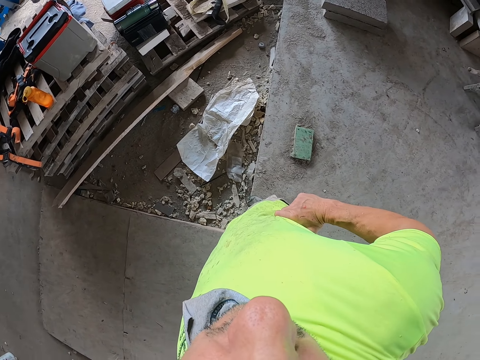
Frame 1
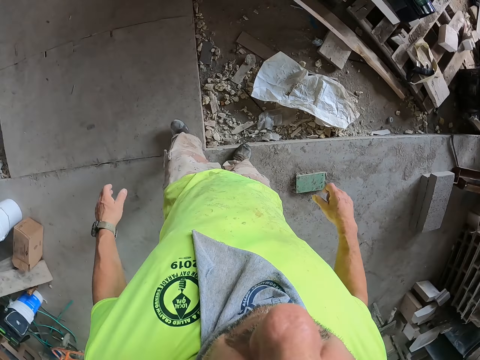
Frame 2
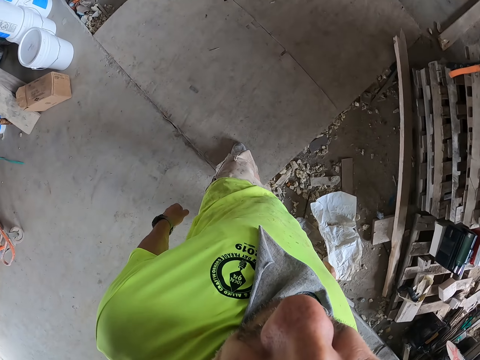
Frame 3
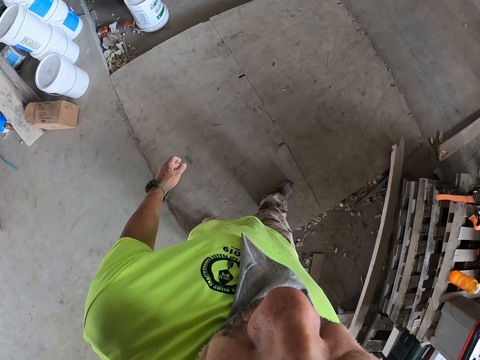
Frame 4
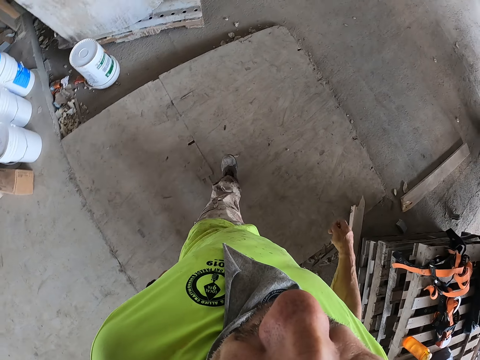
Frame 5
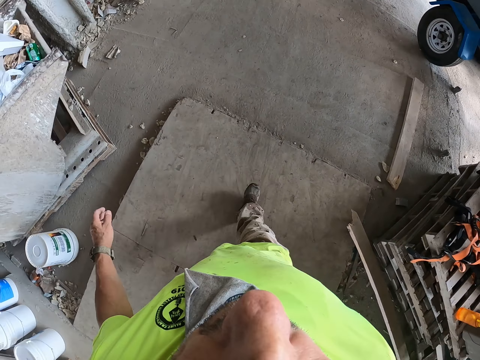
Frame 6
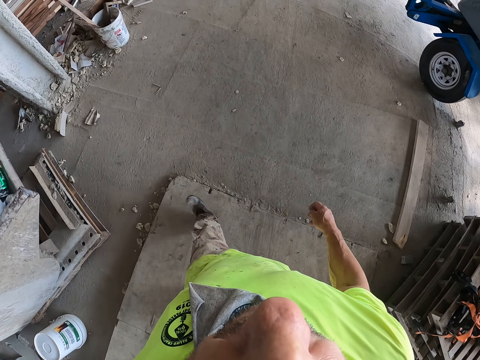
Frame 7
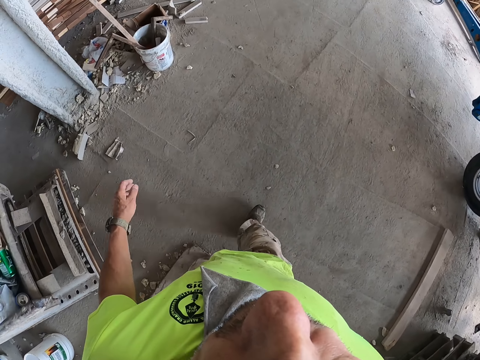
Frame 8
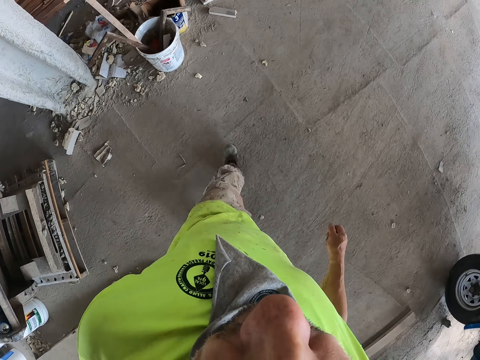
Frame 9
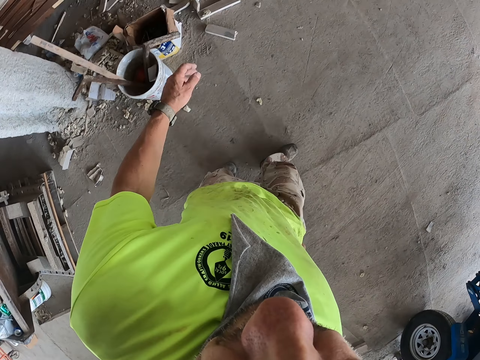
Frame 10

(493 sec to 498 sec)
The camera wearer walks around the construction site. They walk away from the wheelbarrow.

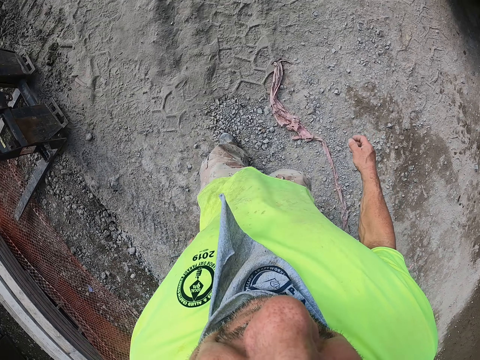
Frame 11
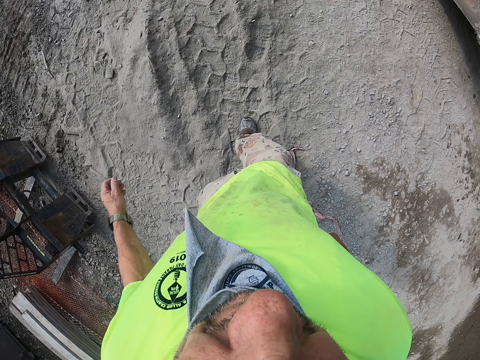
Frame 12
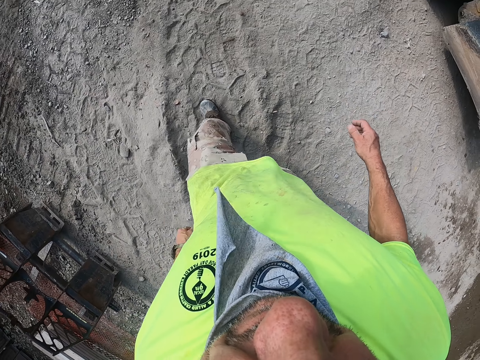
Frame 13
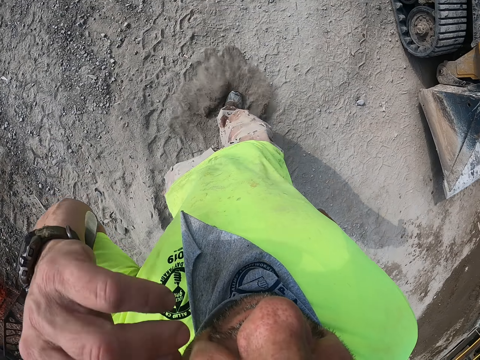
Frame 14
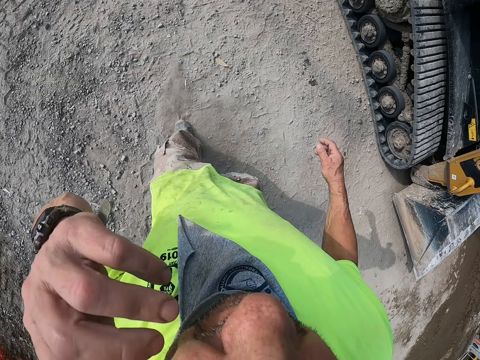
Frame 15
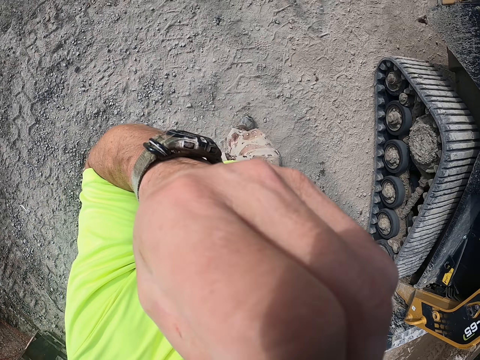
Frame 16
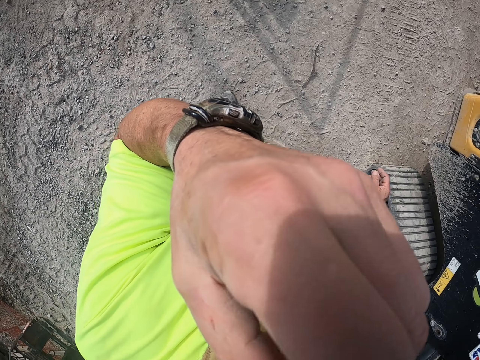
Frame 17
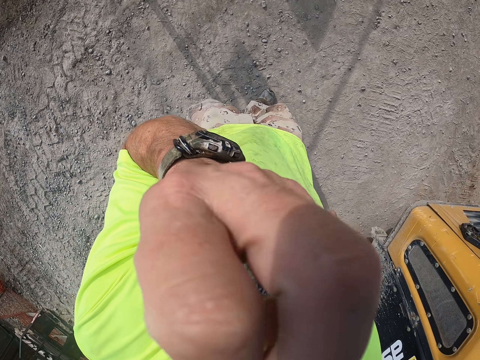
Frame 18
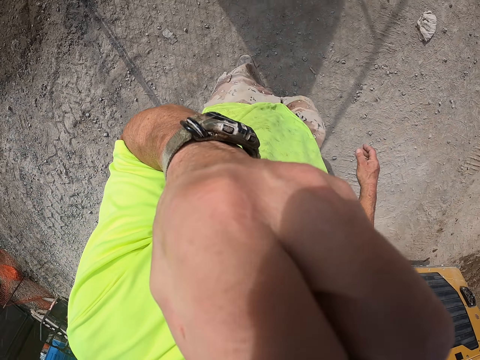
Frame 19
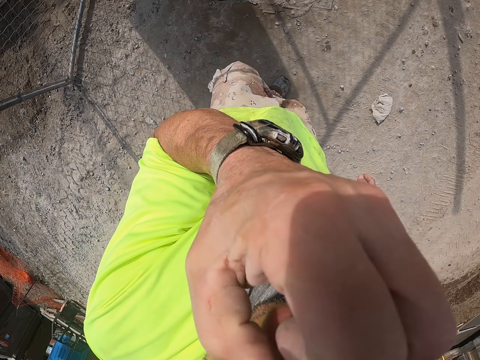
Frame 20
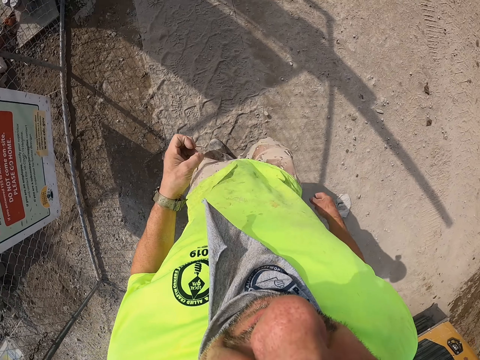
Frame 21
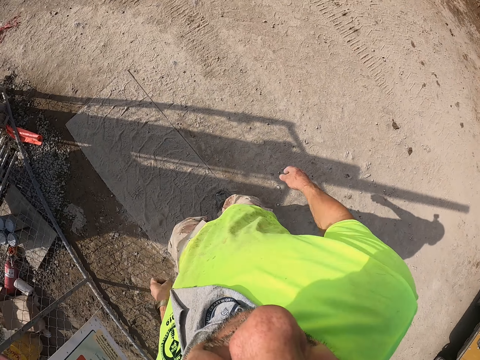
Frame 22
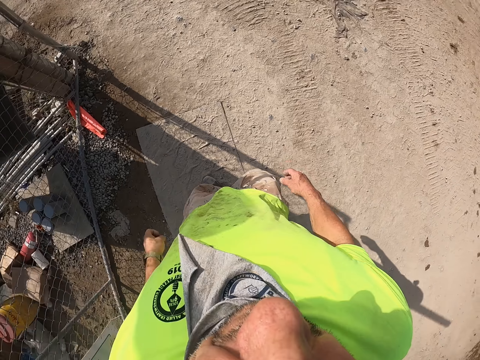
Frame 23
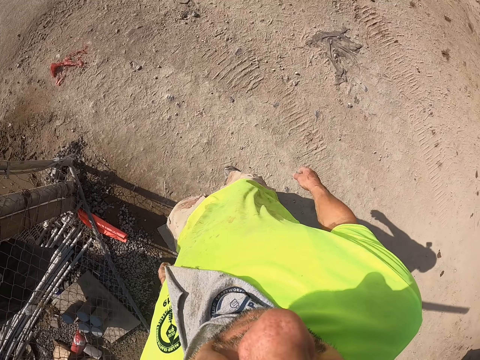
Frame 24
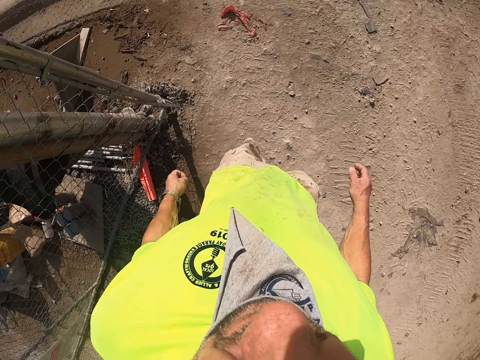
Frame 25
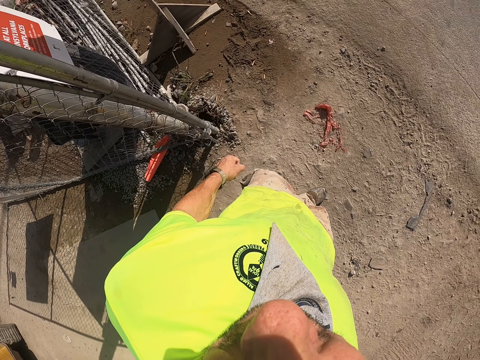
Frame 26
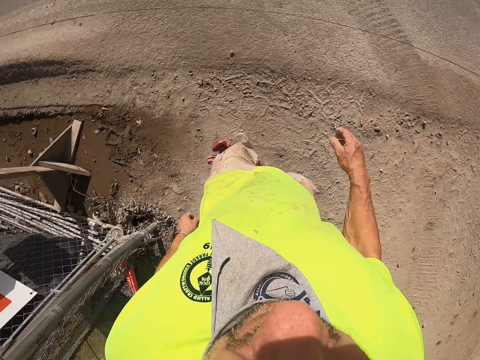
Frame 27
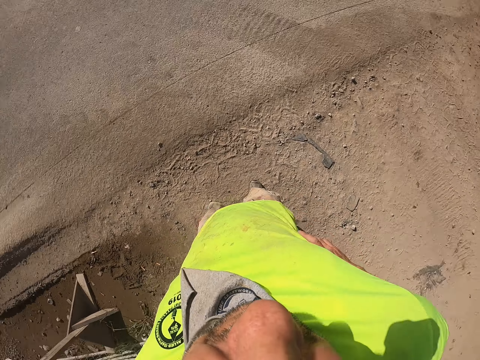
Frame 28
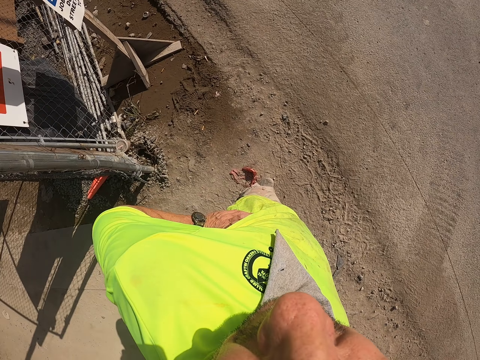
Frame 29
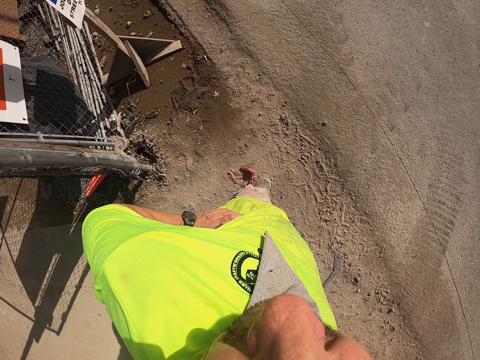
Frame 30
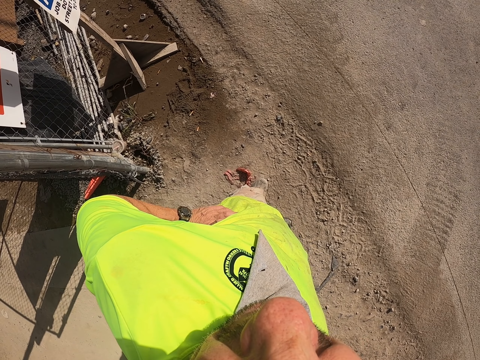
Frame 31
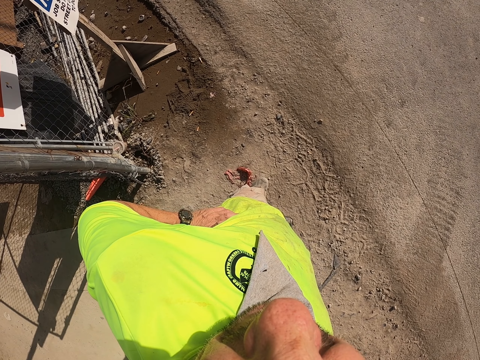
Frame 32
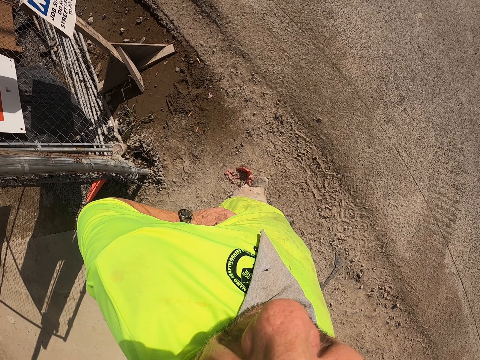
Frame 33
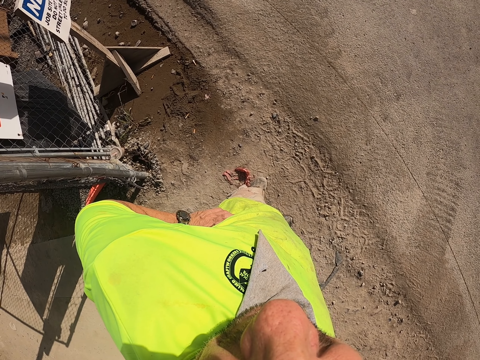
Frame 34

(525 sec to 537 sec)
The camera wearer lifts his hand. He does something with his hand. He walks around the construction site. He puts down his hand. He puts his hands on the waist.

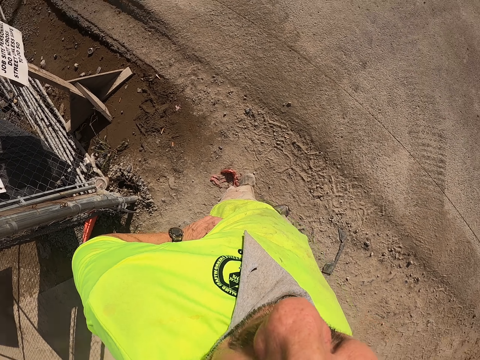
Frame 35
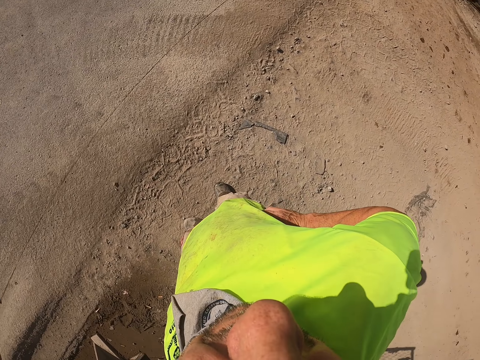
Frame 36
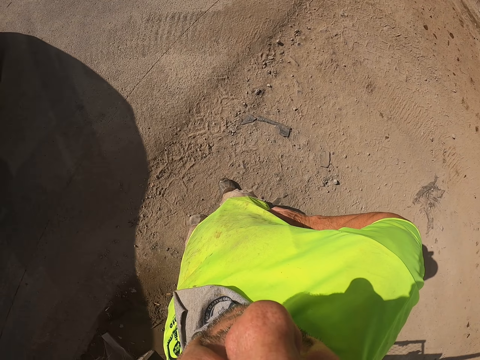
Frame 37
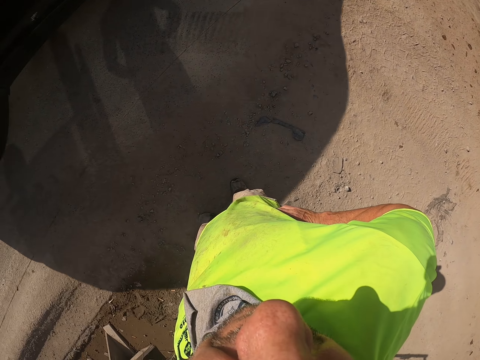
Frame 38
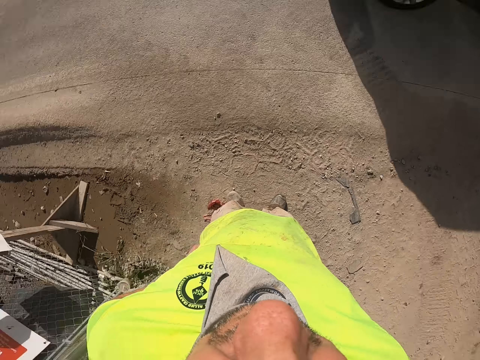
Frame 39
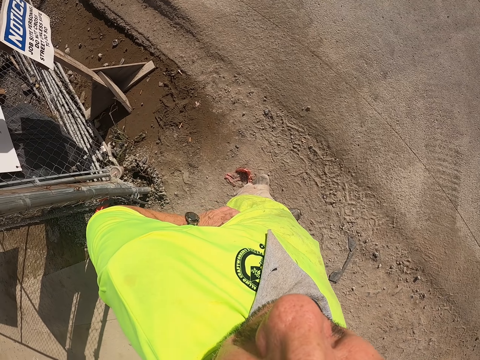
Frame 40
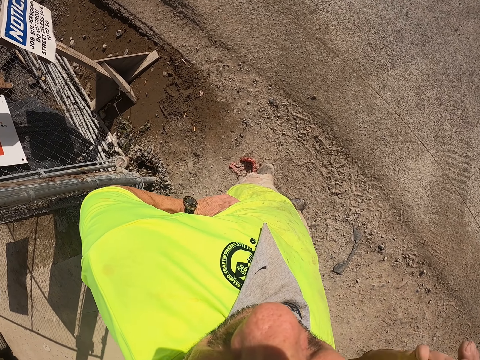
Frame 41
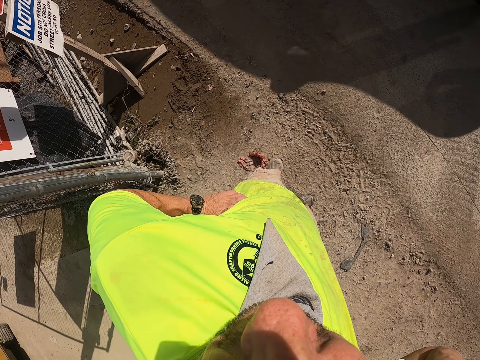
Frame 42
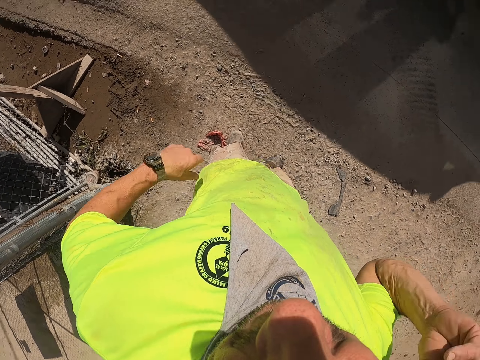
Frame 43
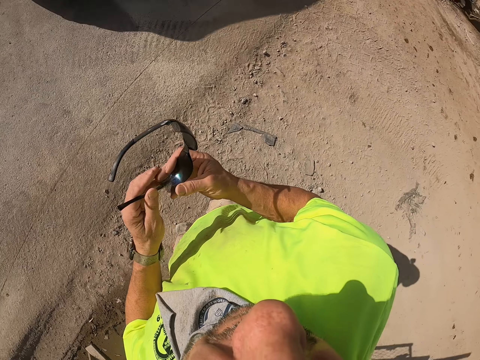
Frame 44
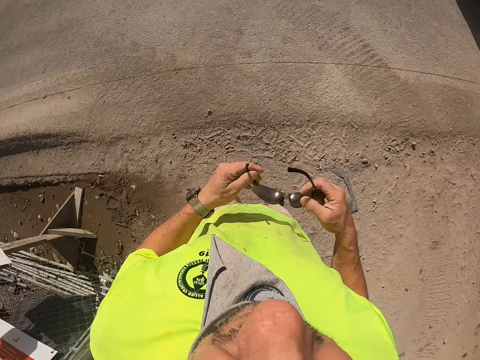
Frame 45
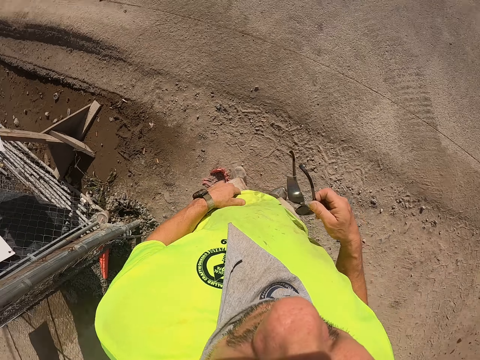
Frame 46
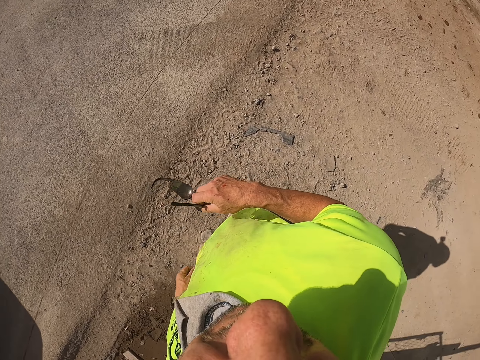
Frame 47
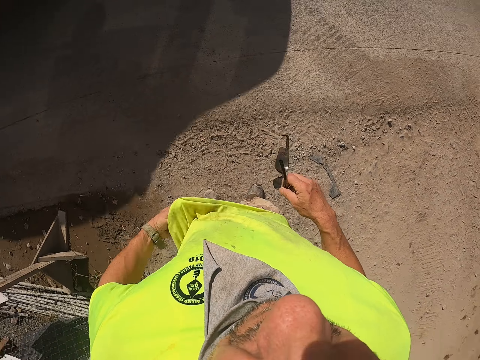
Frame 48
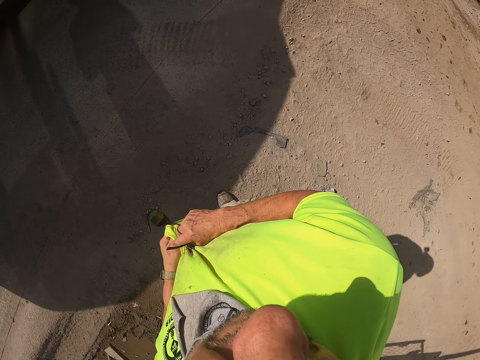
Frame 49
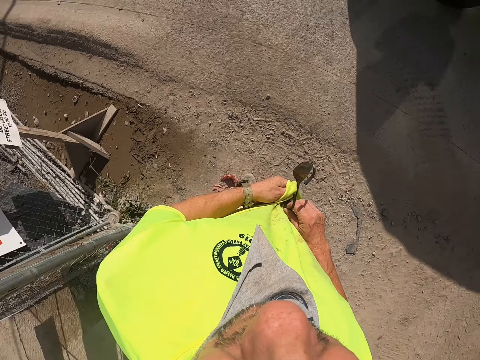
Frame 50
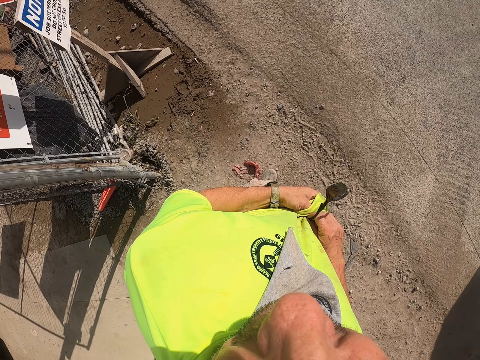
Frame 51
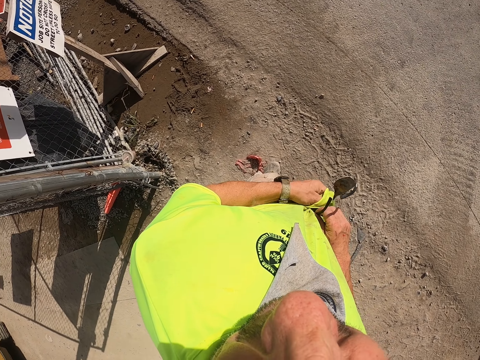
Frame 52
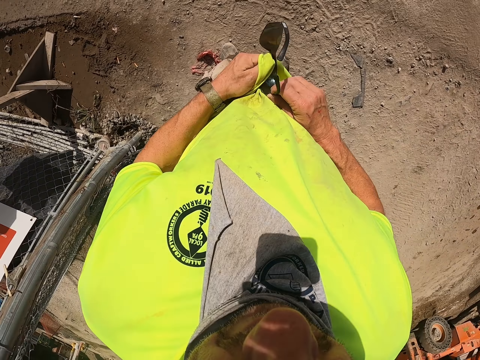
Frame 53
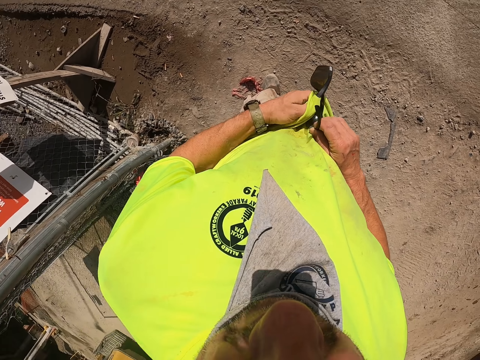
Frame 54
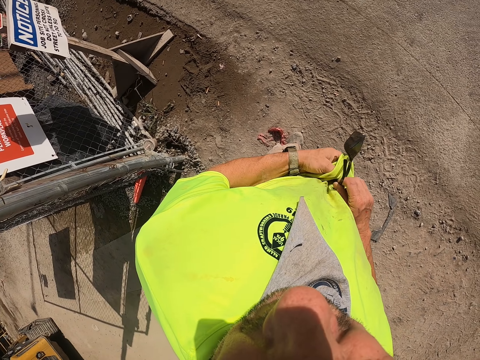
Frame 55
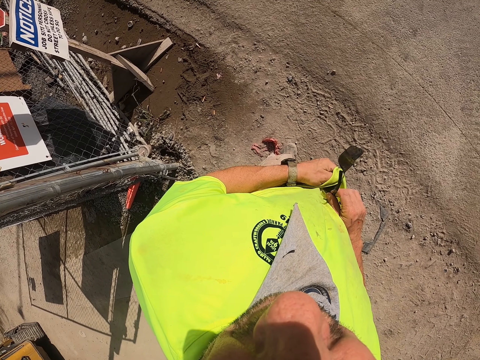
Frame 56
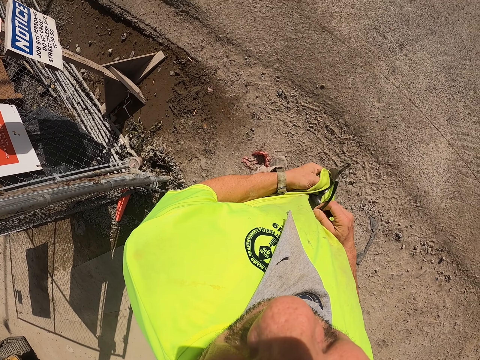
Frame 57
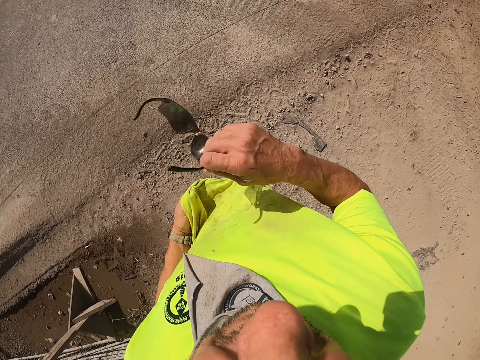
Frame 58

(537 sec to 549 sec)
The camera wearer looks around the construction site. He lifts his hand. He removes the glasses from his forehead. He places the glasses on the other hand. He holds the glasses. He wipes the glasses with his shirt.
